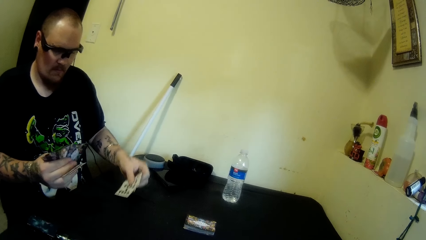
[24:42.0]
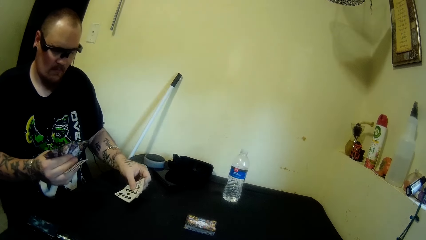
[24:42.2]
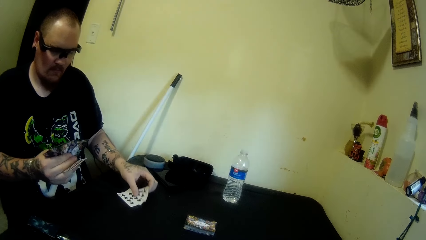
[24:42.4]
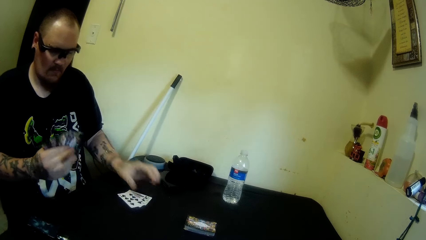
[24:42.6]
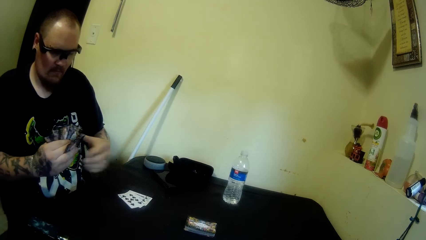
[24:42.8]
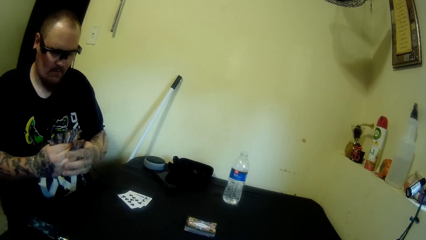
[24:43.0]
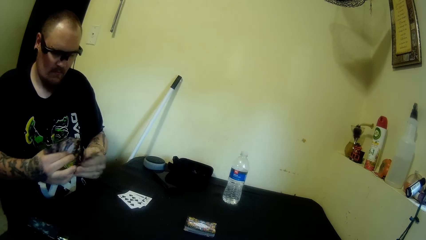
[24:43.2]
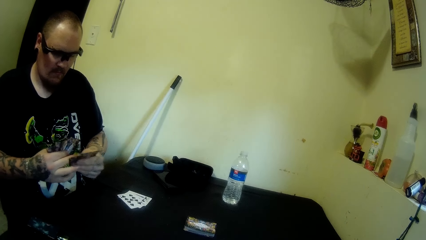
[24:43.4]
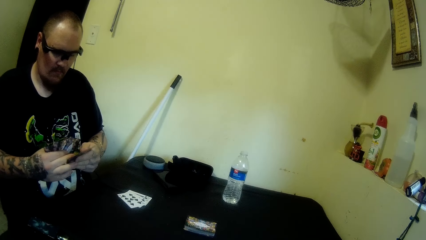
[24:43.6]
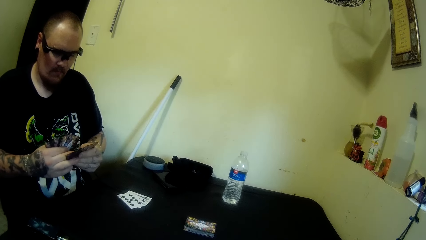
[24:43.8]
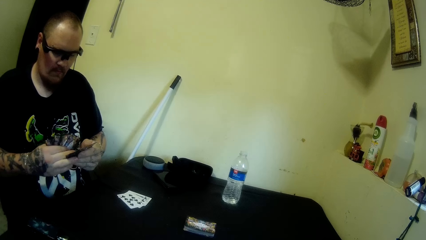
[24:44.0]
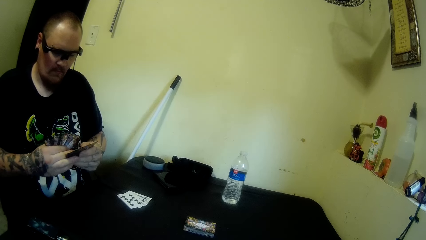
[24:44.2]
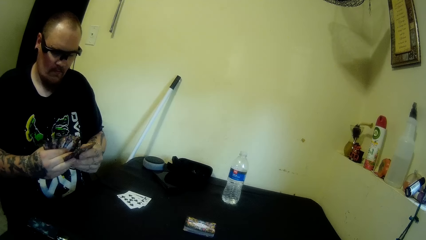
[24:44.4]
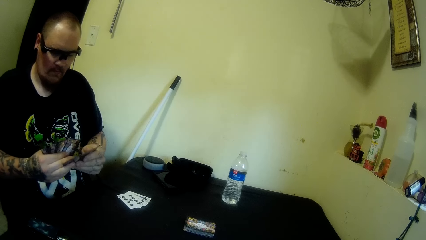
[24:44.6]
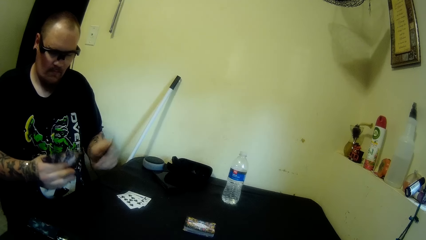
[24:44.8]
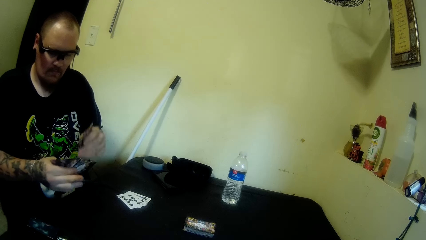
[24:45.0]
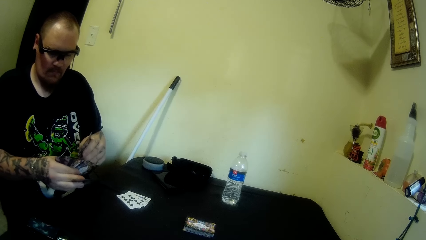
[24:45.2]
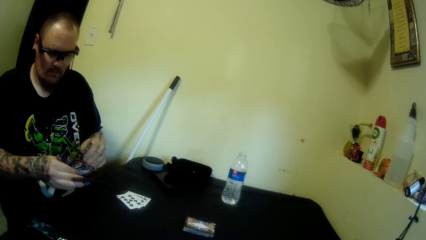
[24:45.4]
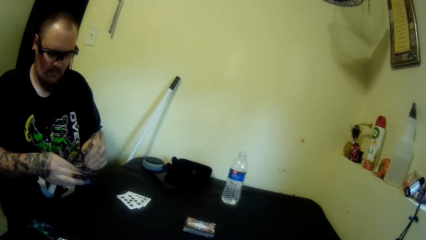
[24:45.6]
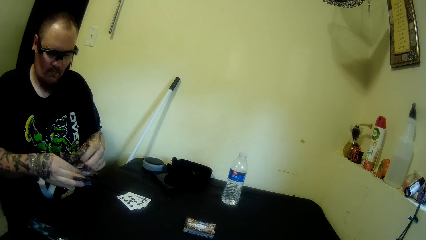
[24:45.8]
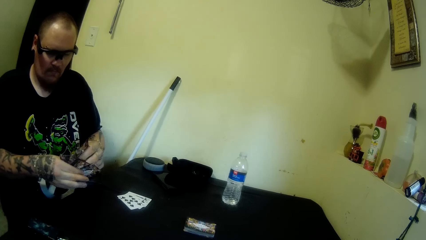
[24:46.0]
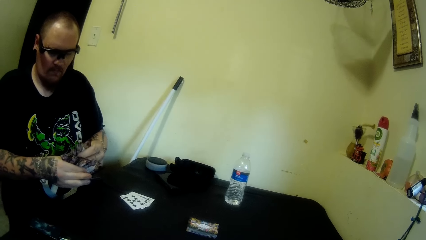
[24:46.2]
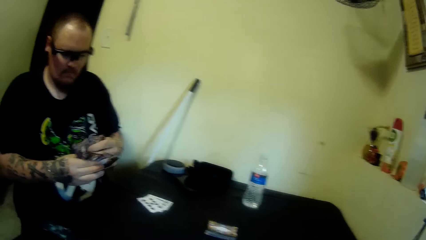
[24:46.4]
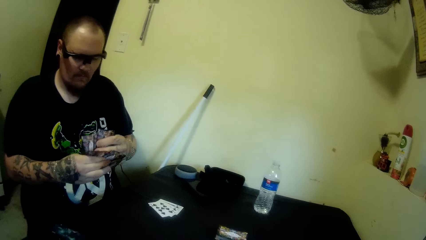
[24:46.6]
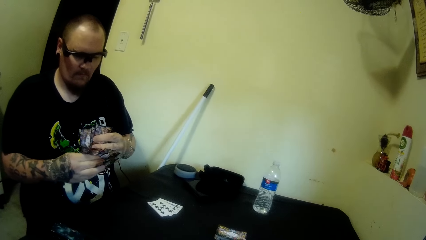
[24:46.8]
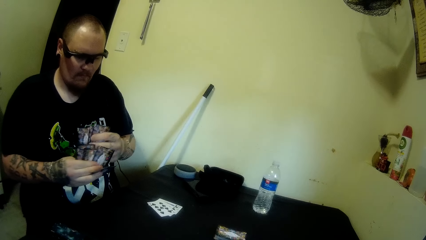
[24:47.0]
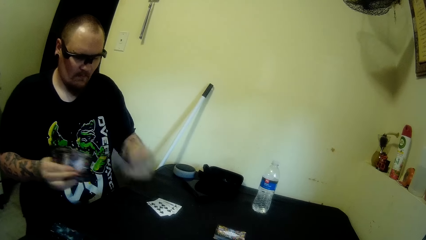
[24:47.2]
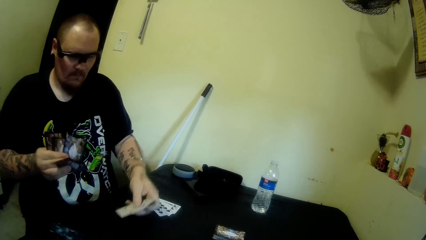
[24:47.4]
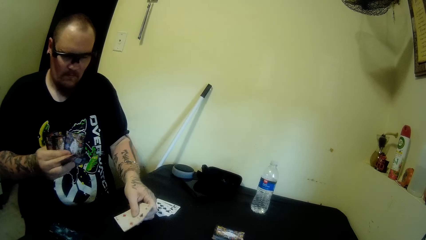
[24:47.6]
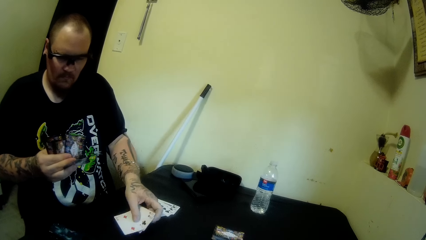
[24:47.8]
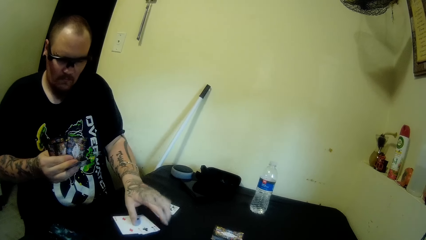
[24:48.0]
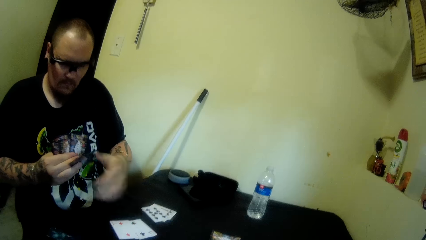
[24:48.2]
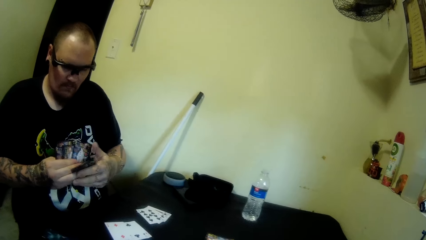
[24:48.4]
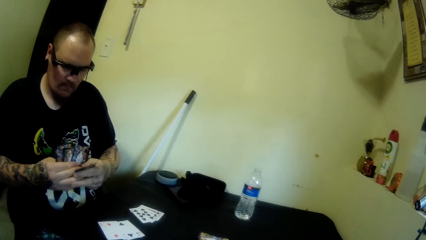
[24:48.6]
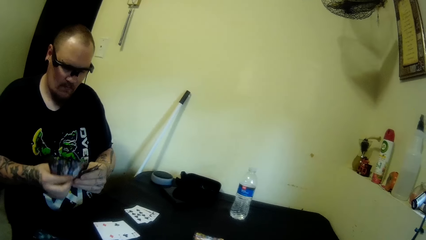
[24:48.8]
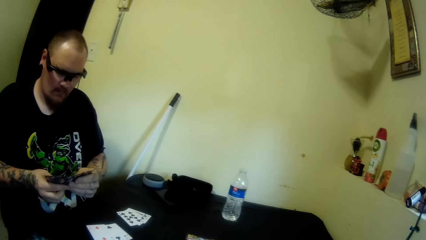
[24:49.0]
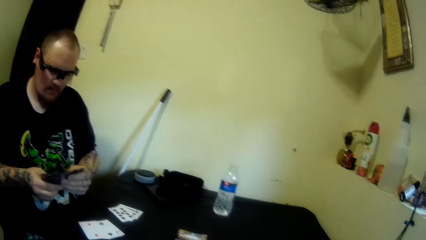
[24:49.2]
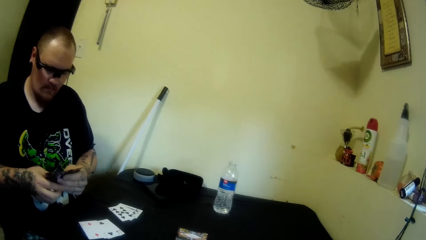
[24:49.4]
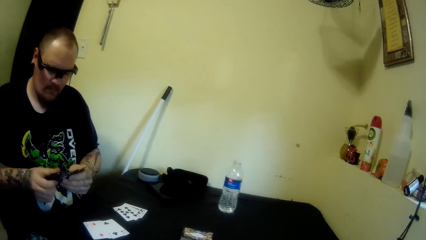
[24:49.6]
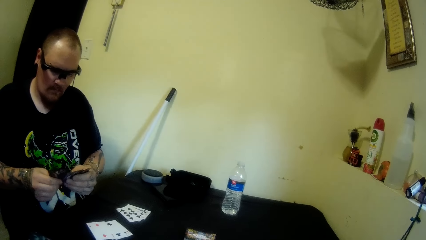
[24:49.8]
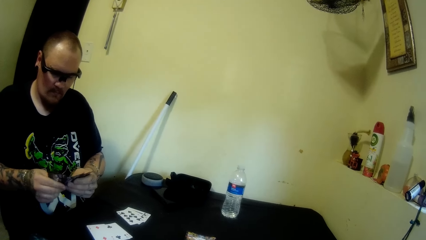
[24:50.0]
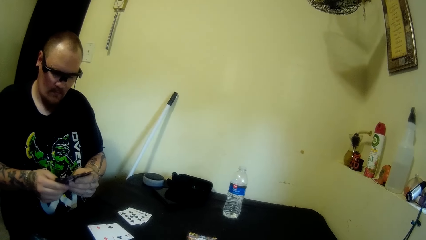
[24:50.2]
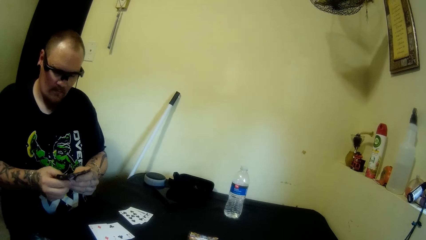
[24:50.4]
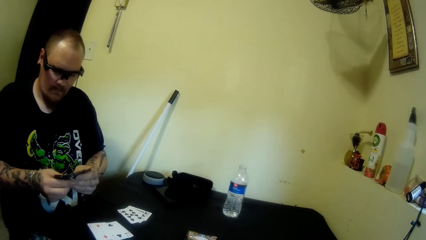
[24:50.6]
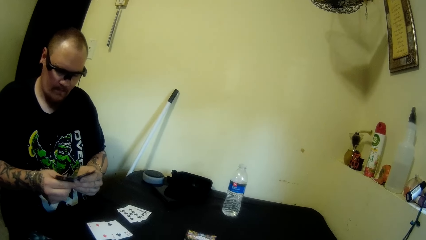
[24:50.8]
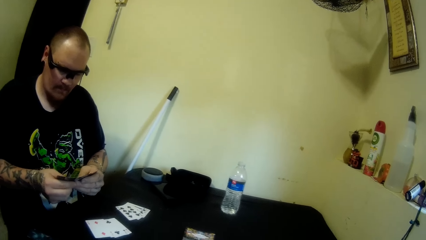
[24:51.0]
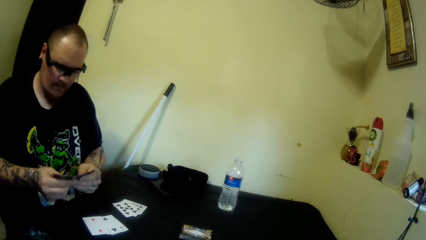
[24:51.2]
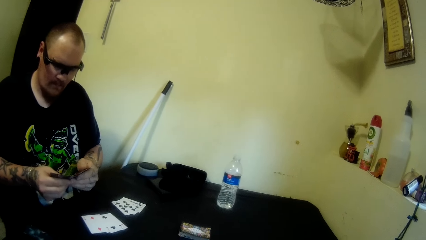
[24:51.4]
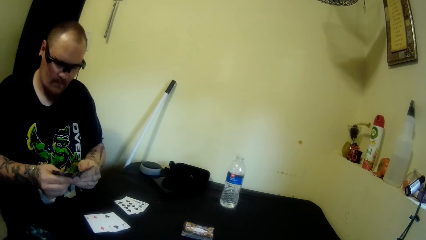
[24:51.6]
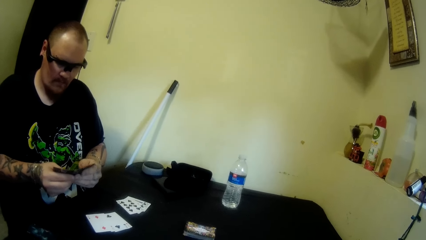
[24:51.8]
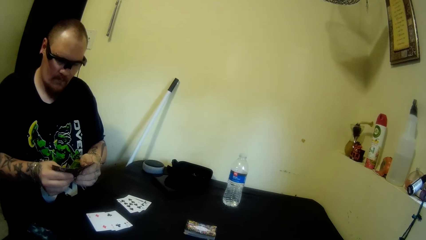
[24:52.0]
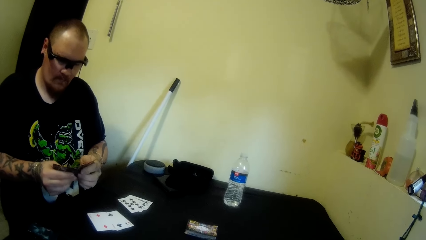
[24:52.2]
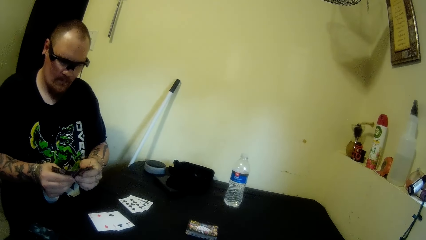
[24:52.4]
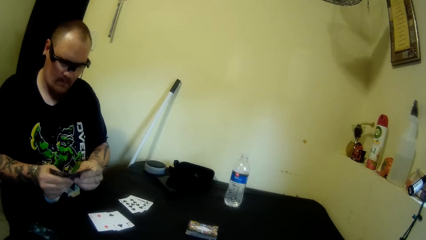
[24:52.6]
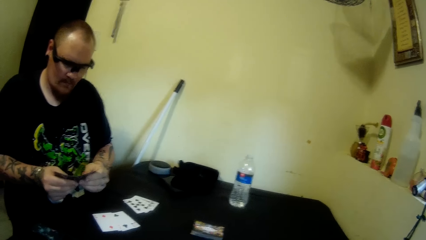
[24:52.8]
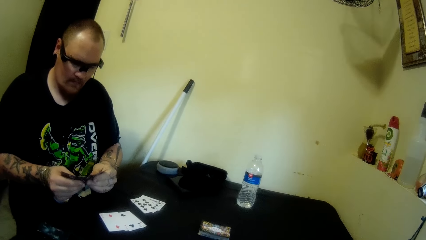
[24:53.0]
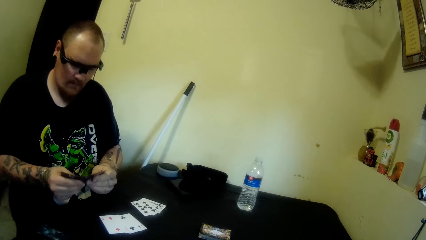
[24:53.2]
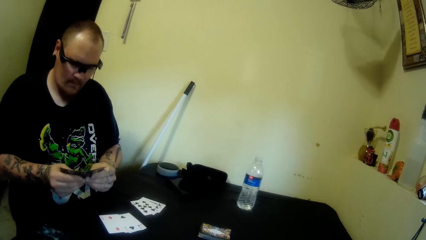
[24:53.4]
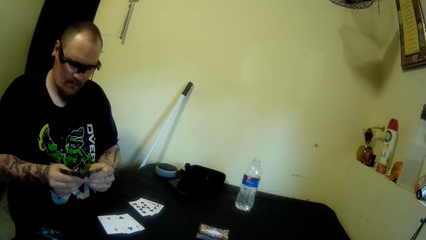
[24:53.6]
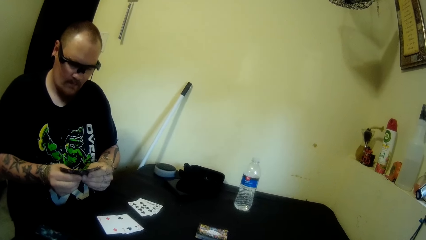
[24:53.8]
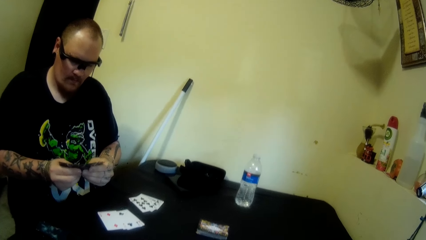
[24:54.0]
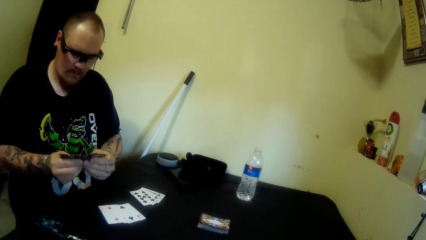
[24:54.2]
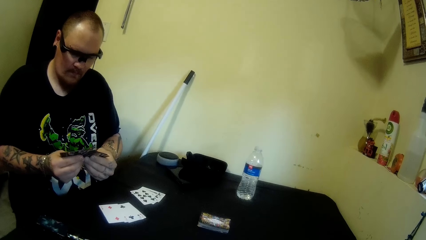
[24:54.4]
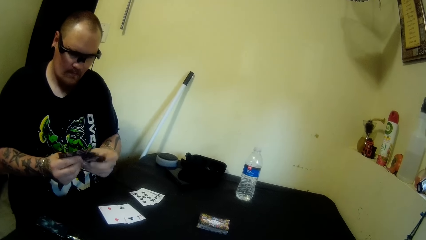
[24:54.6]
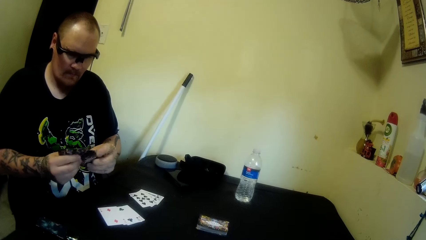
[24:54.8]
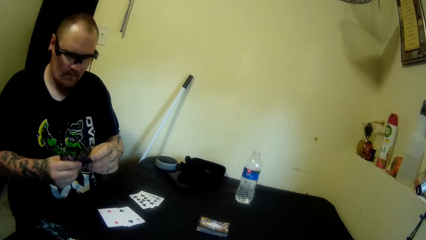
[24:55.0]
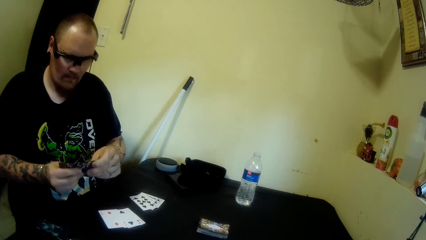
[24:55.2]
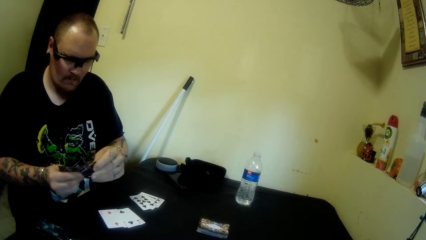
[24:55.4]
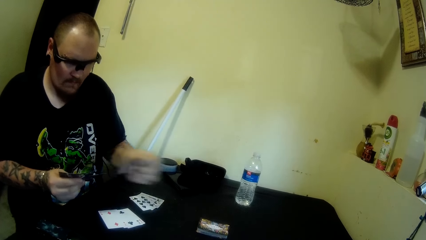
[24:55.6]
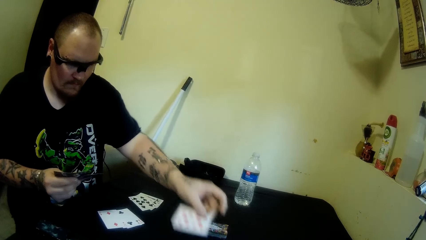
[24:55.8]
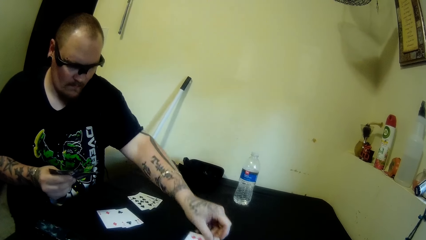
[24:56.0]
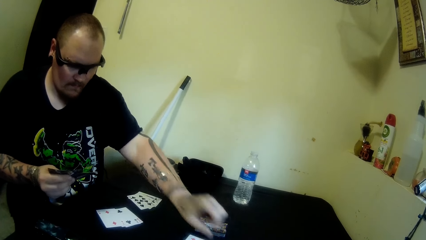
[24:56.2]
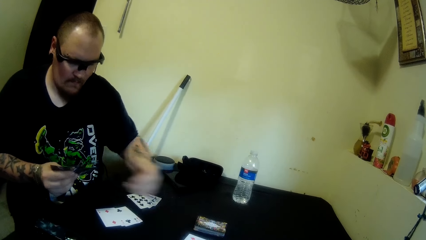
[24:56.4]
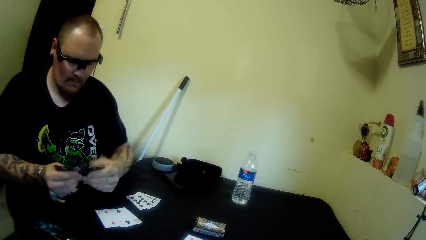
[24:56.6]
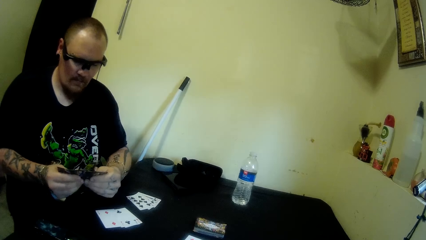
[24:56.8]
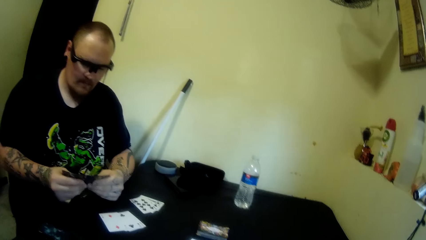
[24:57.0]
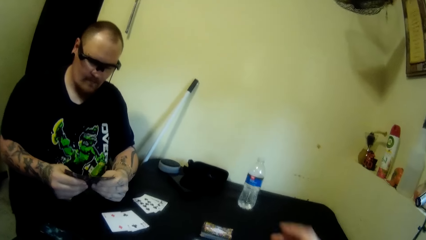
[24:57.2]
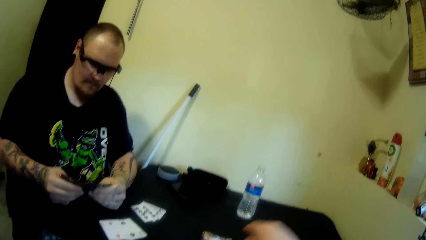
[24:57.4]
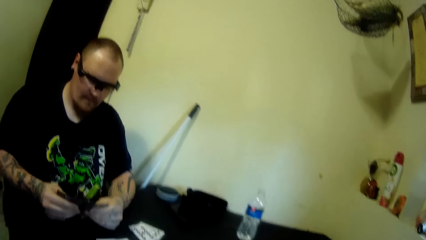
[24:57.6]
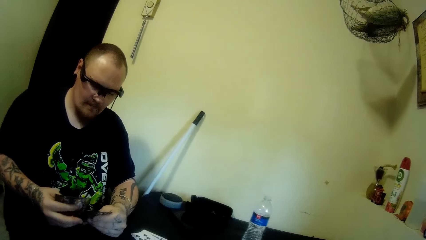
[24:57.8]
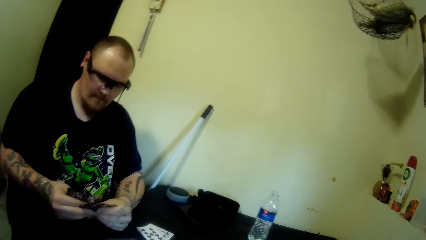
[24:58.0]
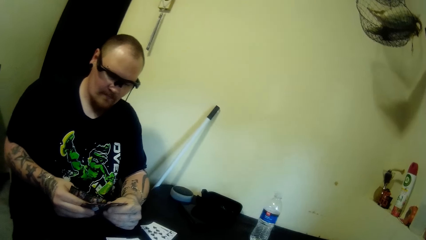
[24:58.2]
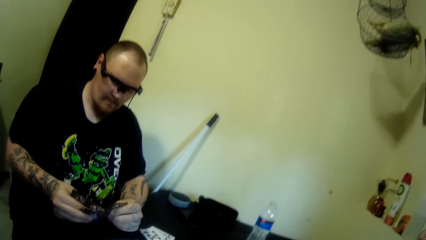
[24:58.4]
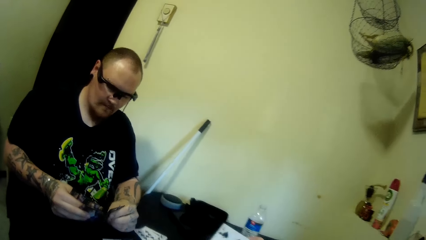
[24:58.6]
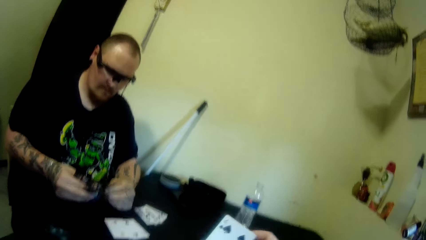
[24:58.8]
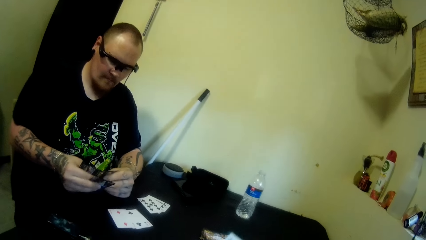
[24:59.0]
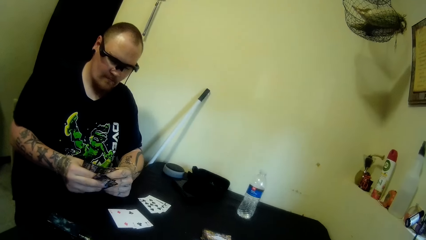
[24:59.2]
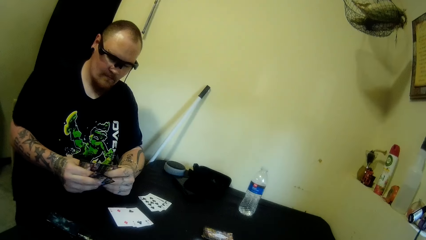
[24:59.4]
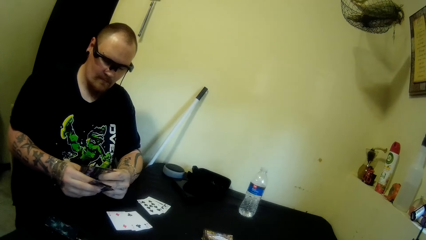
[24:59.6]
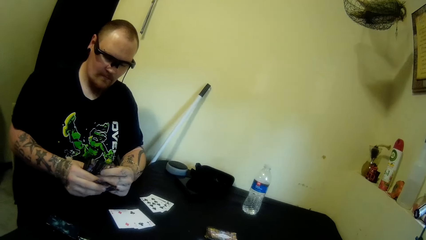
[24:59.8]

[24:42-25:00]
A man puts some cards on the table. The man holds the cards with the other hand. The man moves the cards. The man picks the cards. The man puts some cards on the table. The camera wearer talks to the man. The man picks the cards. The man moves the cards. The man picks the cards. The man drops a card on the table. The man holds the cards. The man moves the cards. The camera wearer picks the cards.
